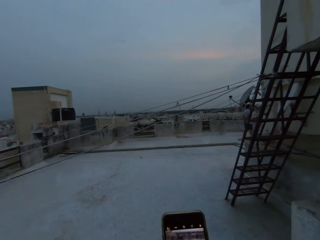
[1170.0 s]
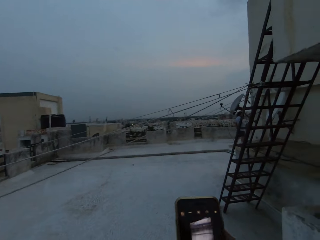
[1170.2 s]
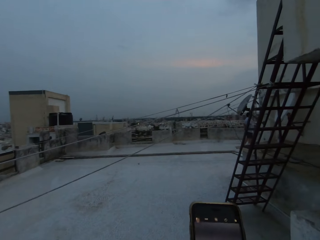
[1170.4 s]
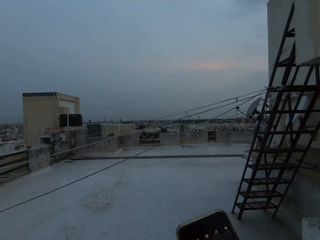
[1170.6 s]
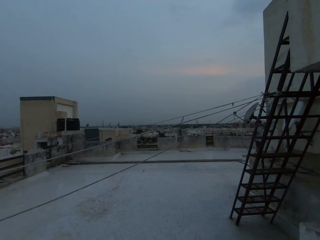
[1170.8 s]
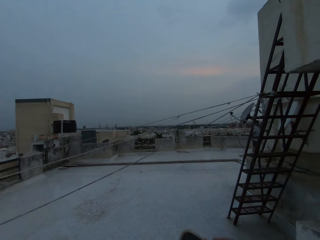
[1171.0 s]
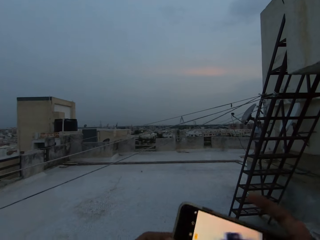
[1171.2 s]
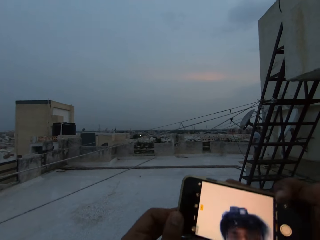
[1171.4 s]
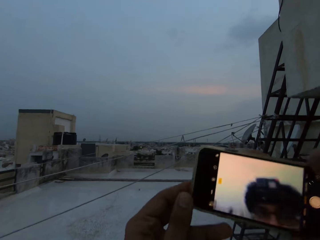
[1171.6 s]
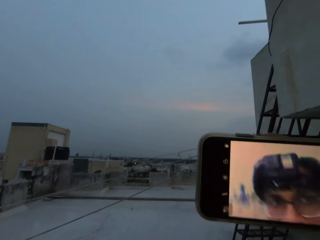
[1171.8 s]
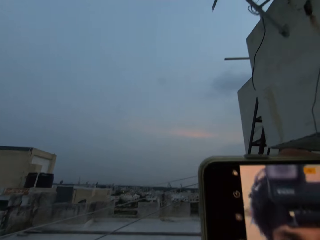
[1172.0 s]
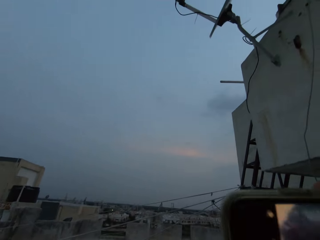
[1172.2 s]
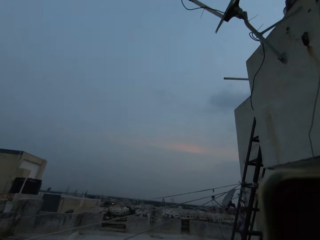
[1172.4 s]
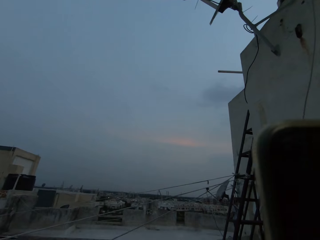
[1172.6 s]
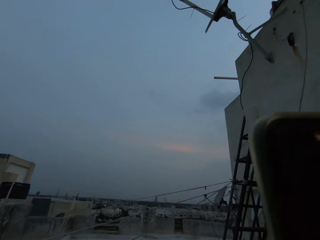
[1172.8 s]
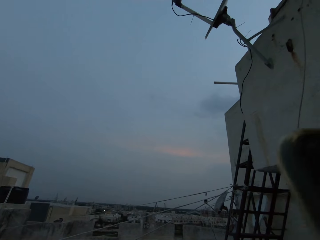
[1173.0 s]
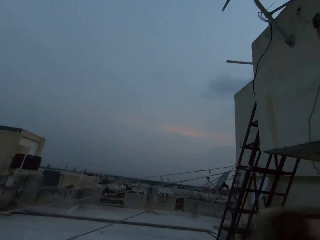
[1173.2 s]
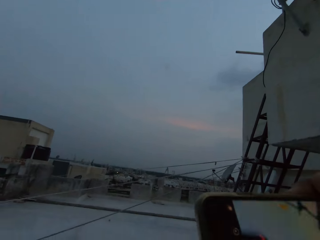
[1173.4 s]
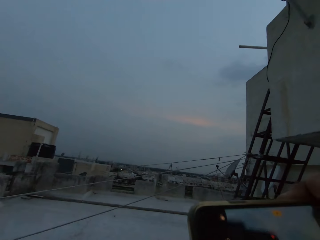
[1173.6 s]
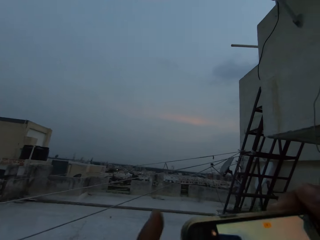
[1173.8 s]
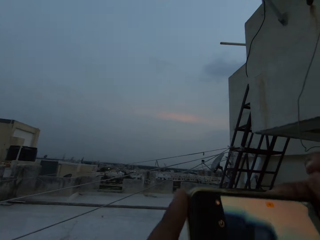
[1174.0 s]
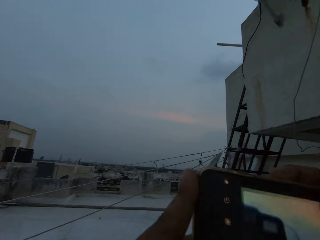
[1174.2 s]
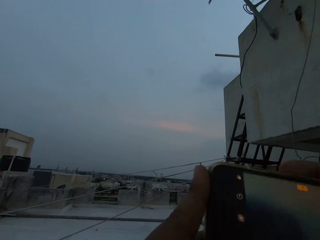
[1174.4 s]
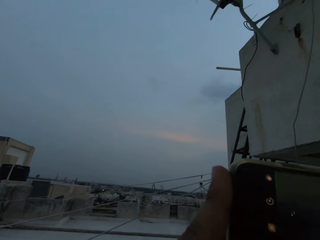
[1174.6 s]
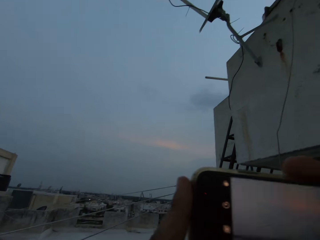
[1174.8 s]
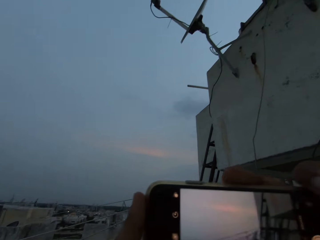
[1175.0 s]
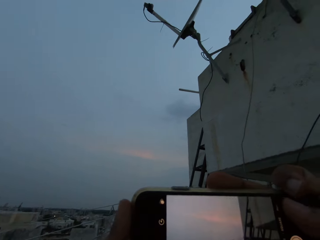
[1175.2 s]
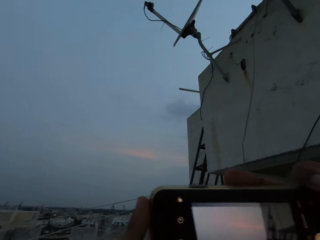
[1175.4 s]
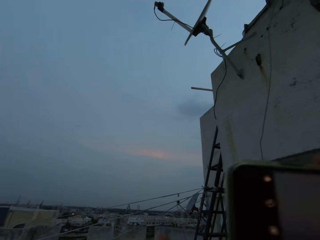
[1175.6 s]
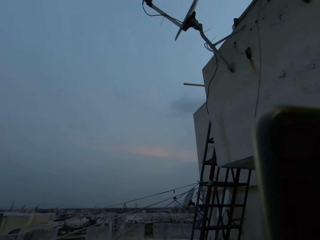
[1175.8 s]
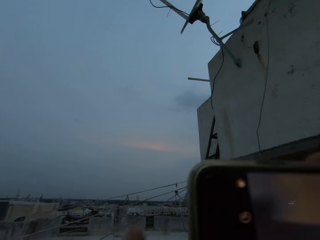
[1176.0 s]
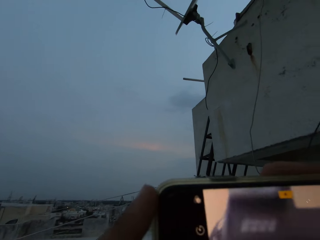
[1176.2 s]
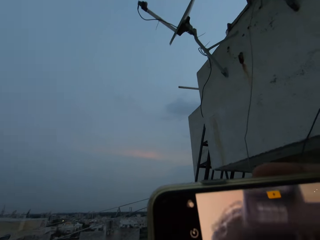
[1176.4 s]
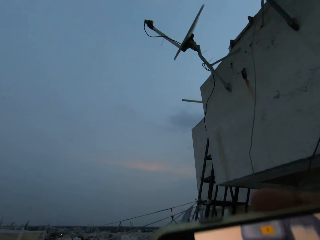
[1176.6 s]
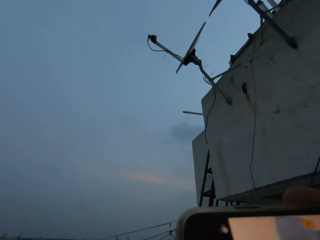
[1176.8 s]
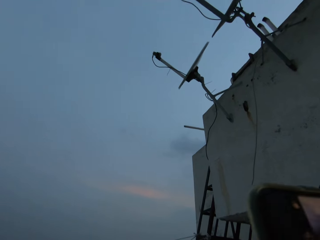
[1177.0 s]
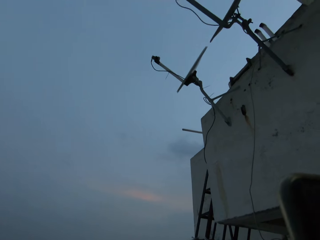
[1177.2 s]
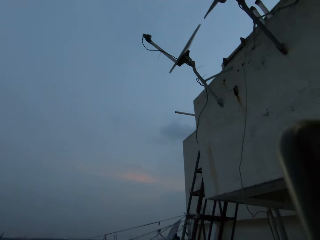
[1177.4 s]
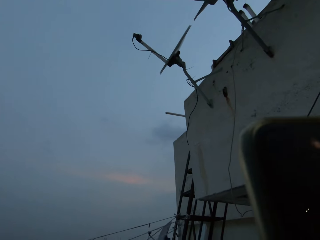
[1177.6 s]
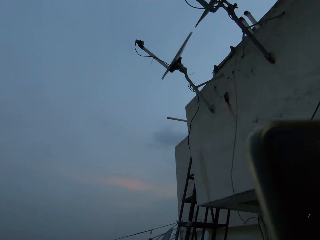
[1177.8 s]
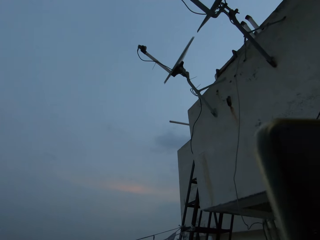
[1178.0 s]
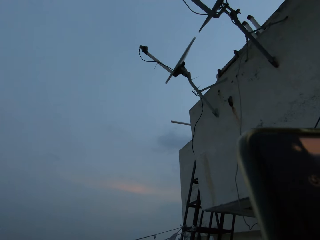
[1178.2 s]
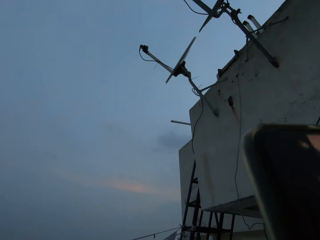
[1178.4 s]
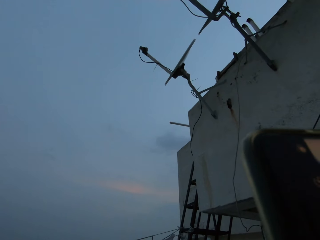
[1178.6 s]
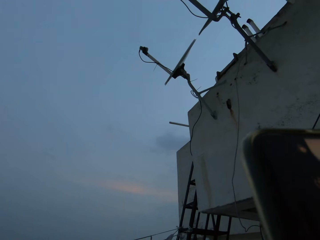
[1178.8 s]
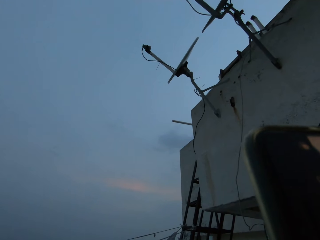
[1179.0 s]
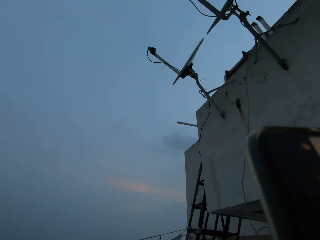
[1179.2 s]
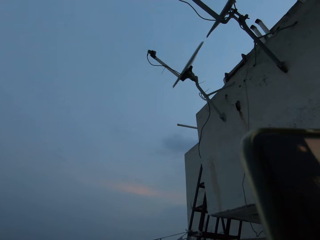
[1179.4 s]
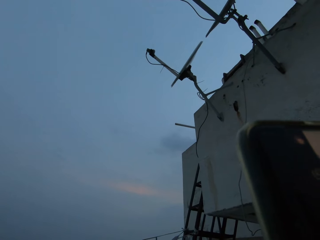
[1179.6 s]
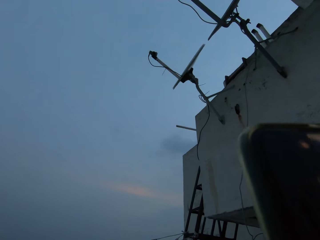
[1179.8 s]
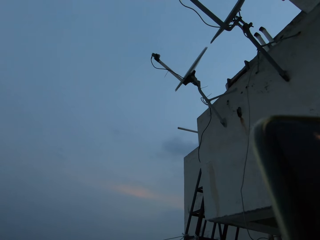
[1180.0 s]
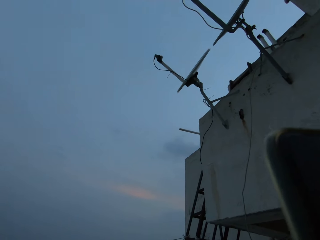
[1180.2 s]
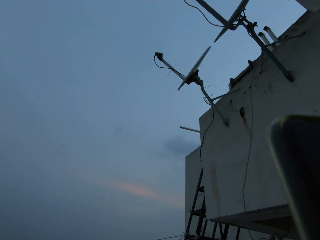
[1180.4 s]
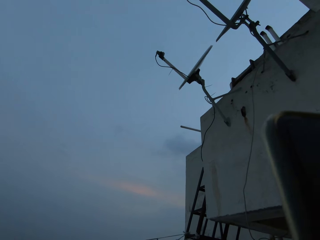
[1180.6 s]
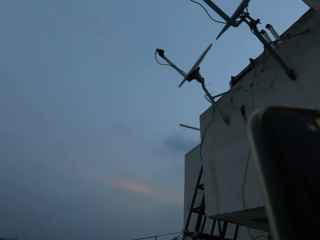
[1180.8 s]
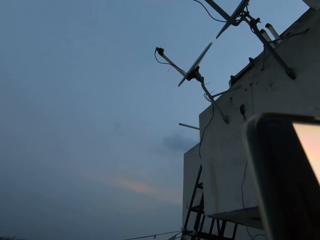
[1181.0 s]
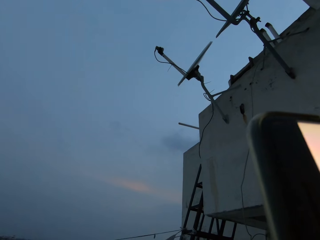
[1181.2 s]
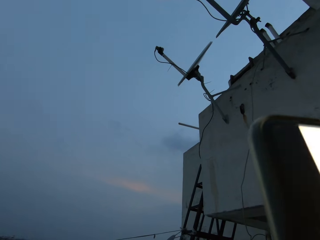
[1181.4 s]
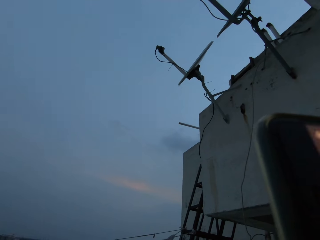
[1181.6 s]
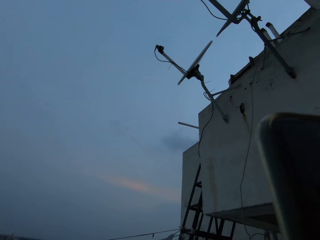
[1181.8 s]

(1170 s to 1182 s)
The camera wearer operates a phone with both hands. He moves the phone. He places the phone in his right hand closer to his head. He holds the phone in his right hand with his left hand. A woman converses with another woman.

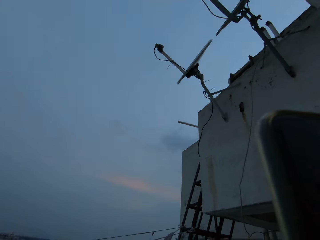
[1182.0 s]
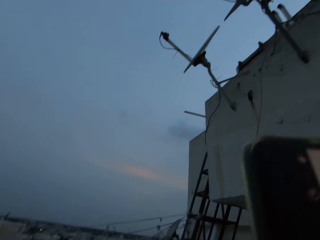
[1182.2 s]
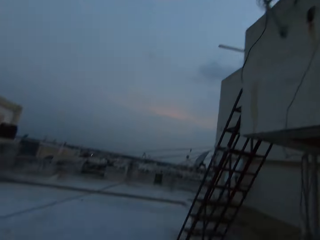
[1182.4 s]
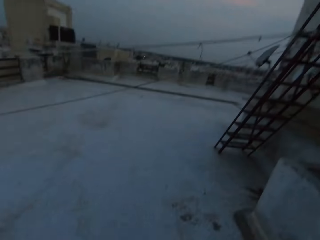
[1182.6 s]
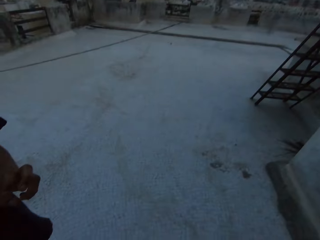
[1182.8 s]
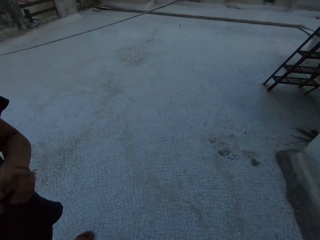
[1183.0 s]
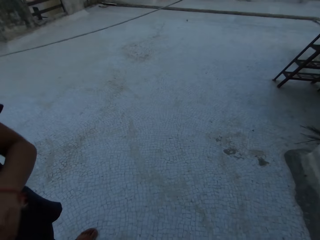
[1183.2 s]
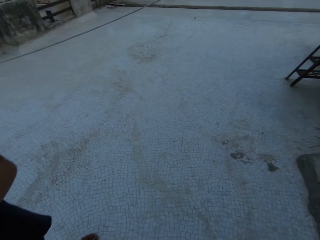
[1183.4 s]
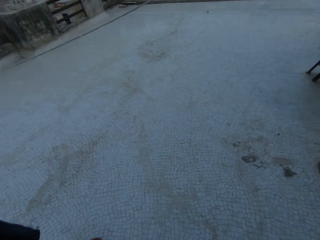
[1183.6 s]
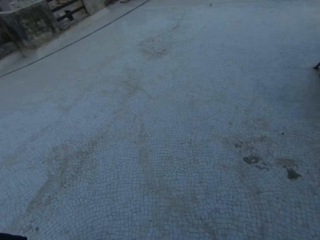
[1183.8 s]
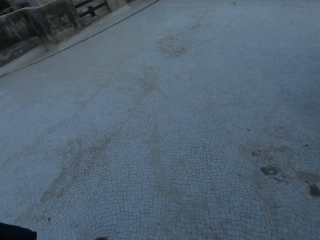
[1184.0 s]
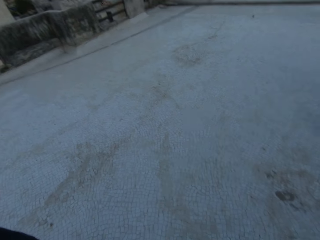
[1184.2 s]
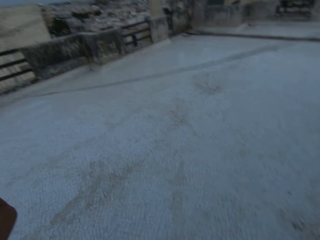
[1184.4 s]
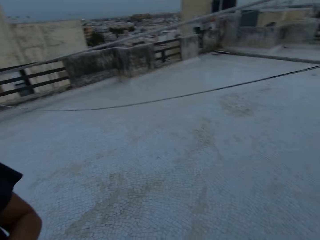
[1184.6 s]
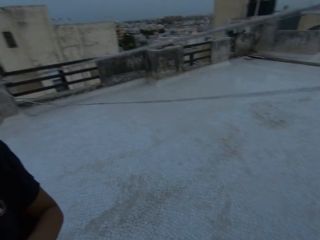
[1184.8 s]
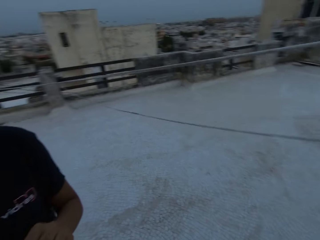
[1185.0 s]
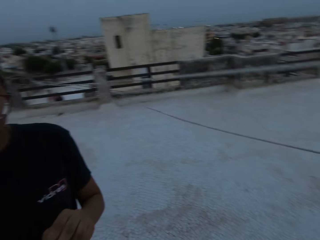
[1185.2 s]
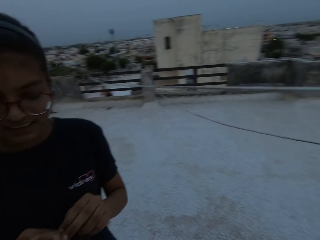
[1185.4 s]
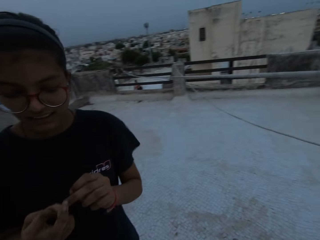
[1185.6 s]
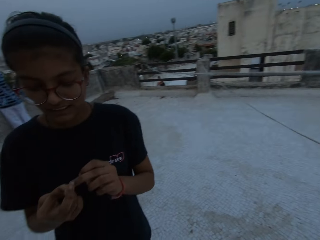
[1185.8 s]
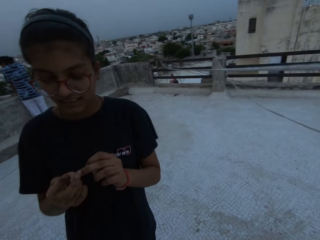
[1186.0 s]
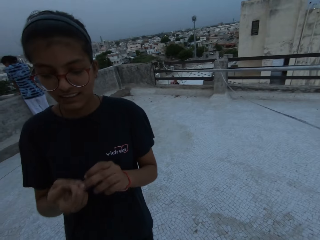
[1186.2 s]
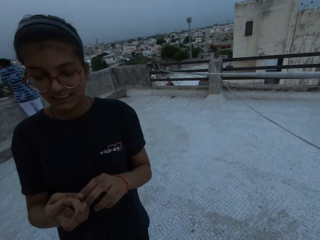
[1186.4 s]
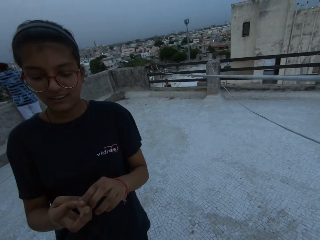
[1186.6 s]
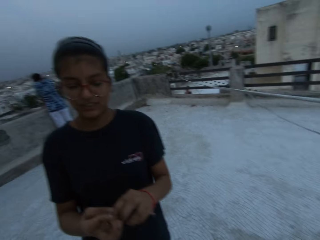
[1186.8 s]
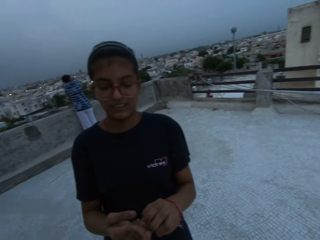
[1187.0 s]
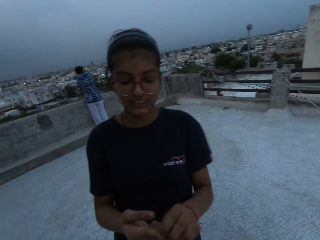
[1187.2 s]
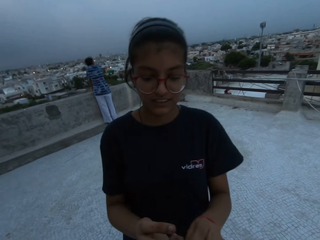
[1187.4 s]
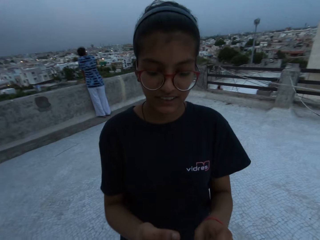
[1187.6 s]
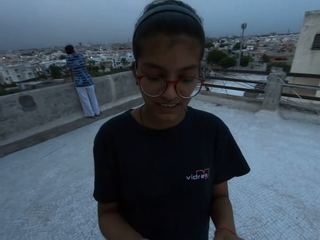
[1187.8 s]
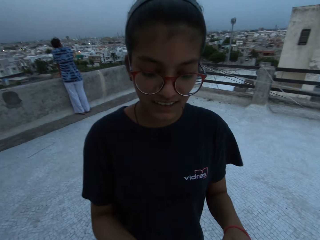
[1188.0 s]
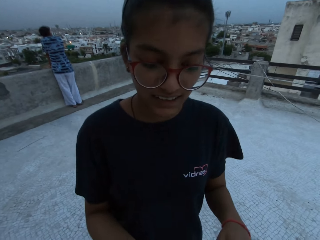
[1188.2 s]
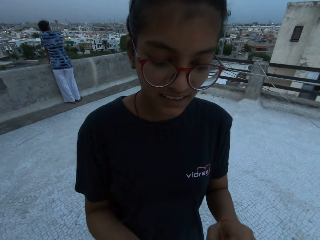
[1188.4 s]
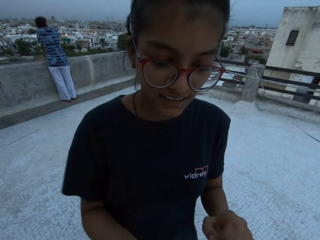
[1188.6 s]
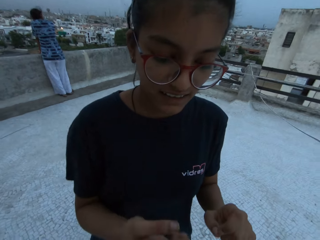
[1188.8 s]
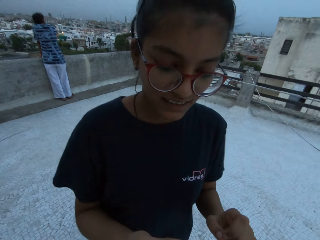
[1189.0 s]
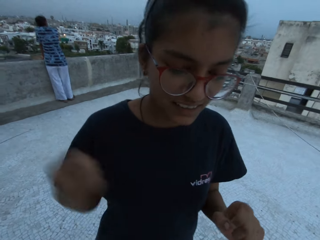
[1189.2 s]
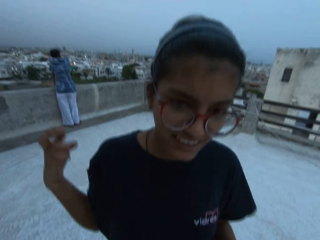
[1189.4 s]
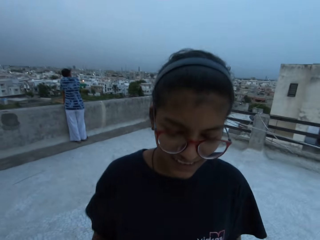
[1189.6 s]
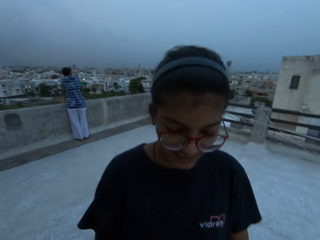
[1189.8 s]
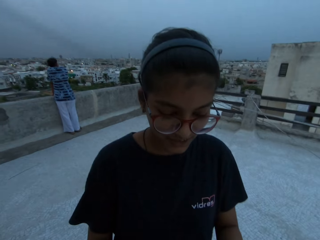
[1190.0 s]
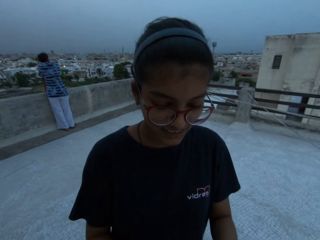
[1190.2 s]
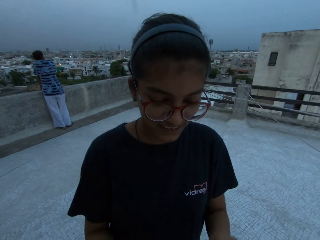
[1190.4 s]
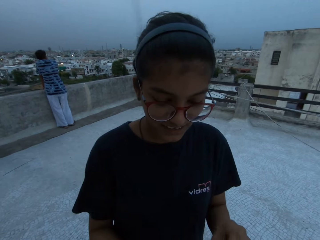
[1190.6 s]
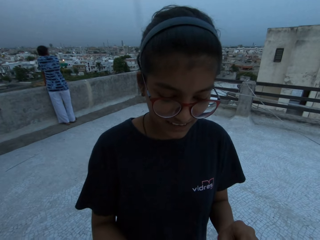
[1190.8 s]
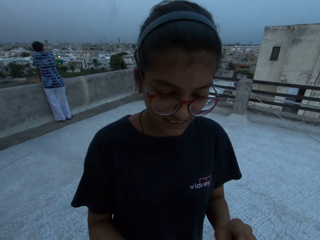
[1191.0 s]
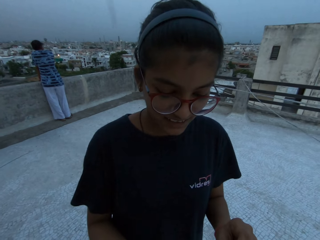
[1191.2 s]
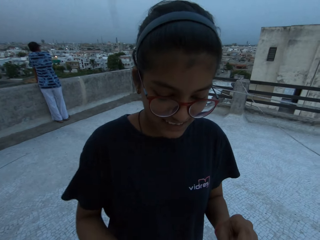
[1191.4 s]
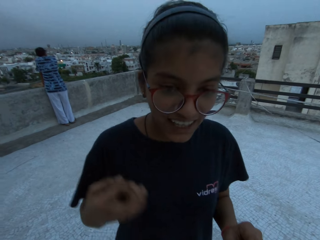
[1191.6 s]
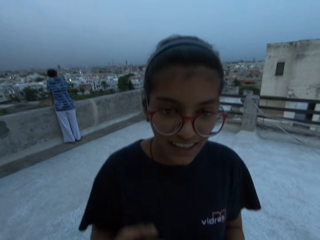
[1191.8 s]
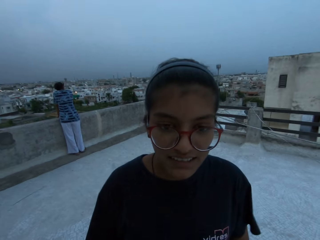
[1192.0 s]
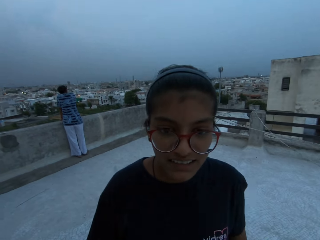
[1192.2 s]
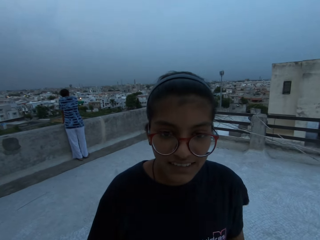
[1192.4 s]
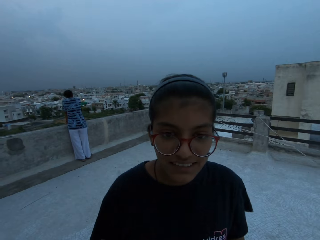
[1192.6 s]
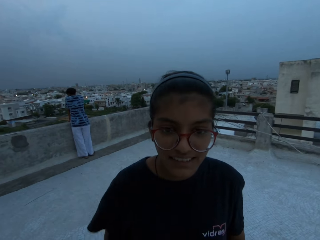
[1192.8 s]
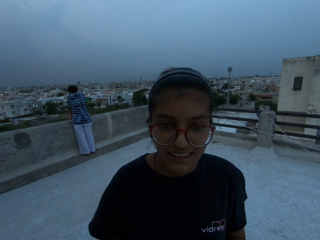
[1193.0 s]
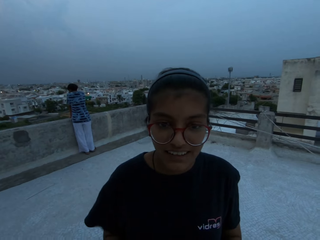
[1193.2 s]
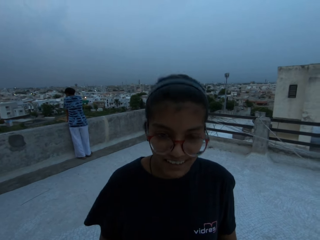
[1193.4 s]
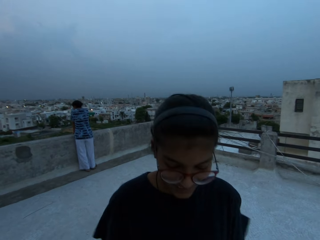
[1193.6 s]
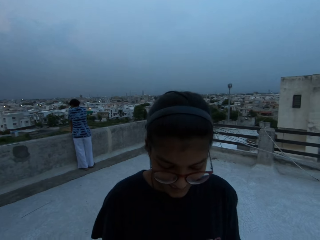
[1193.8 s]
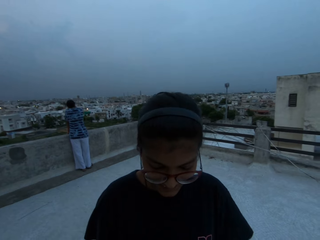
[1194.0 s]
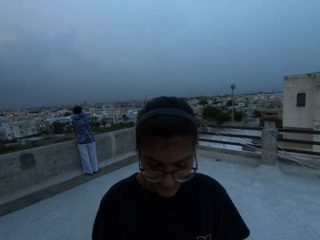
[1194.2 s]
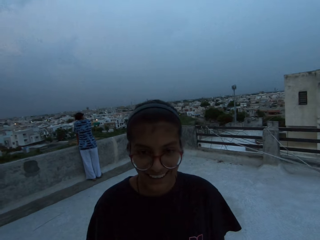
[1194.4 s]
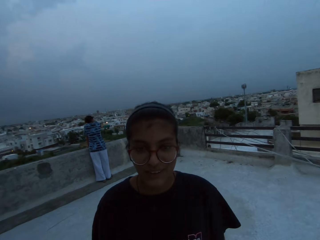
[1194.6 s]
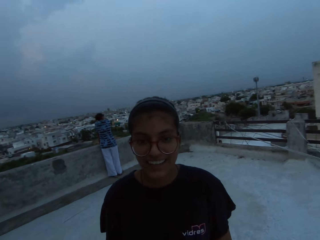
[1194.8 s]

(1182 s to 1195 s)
A woman picks her nails. The camera wearer looks around.
